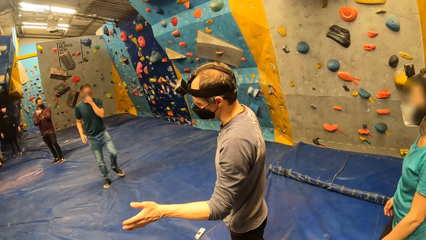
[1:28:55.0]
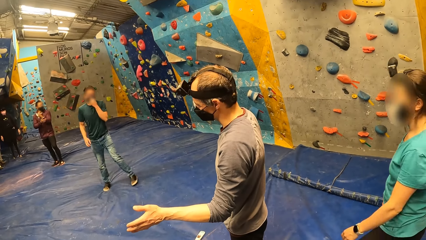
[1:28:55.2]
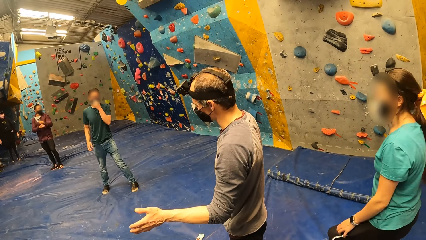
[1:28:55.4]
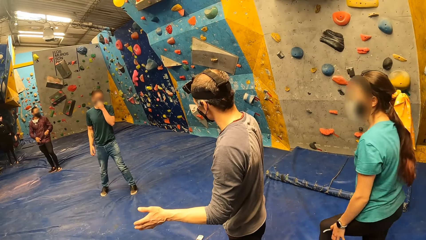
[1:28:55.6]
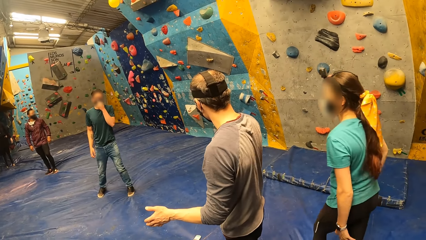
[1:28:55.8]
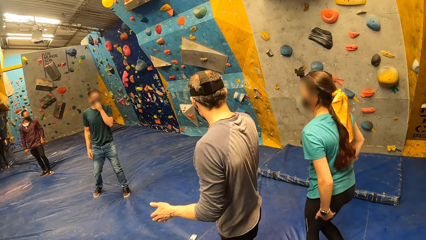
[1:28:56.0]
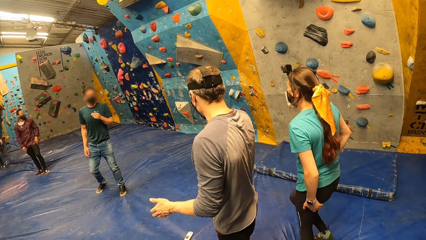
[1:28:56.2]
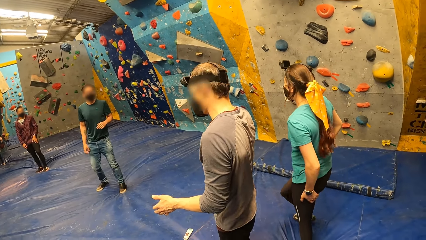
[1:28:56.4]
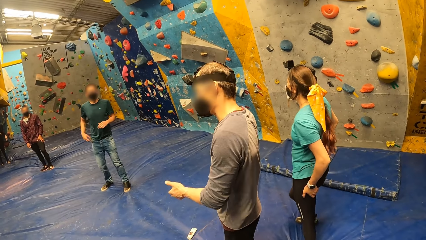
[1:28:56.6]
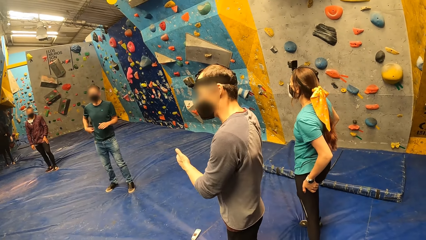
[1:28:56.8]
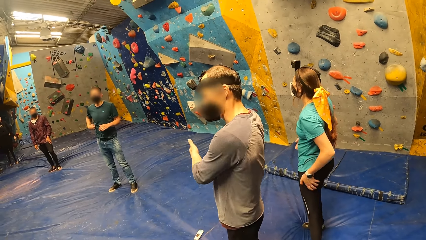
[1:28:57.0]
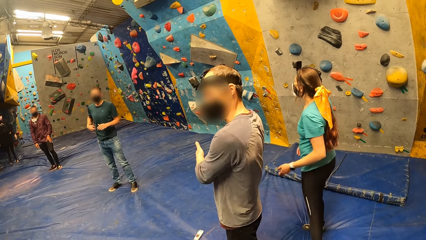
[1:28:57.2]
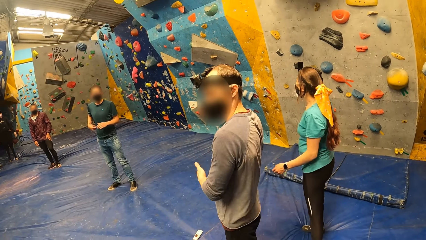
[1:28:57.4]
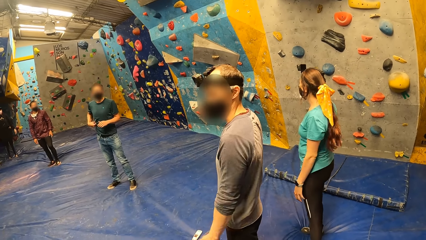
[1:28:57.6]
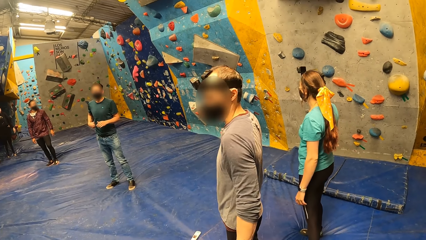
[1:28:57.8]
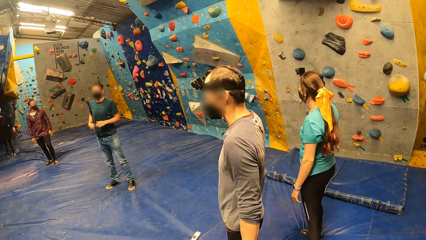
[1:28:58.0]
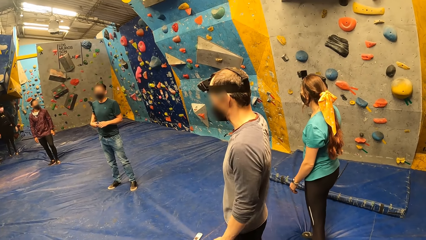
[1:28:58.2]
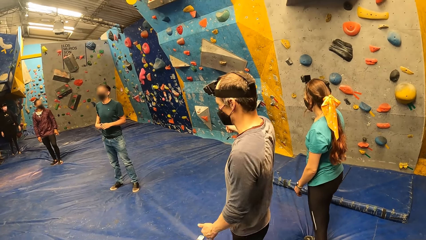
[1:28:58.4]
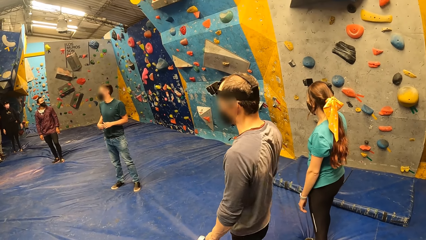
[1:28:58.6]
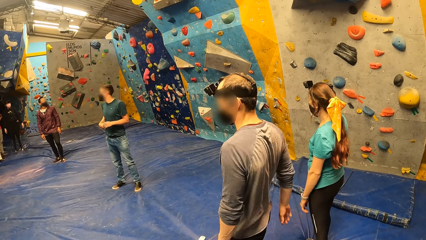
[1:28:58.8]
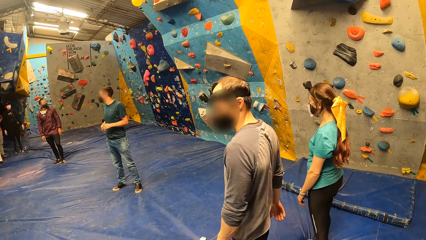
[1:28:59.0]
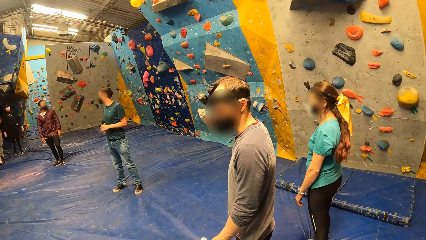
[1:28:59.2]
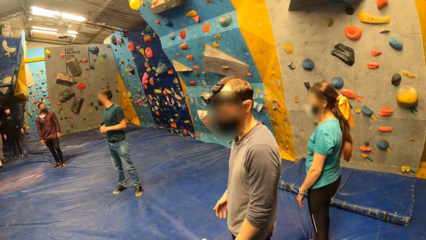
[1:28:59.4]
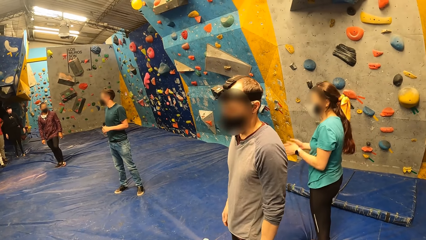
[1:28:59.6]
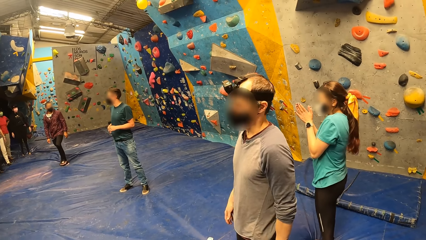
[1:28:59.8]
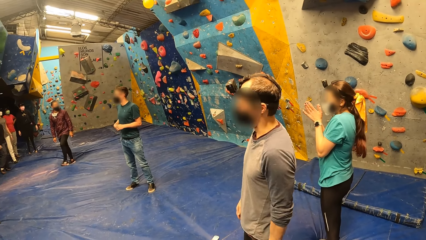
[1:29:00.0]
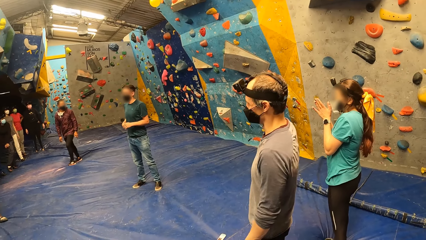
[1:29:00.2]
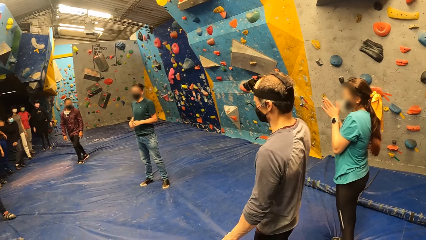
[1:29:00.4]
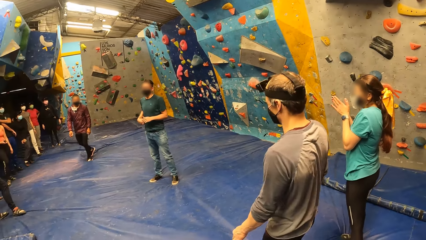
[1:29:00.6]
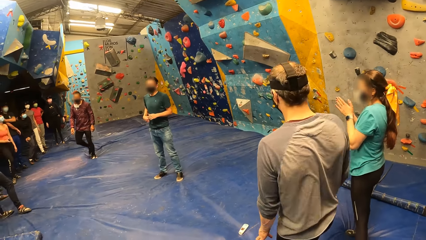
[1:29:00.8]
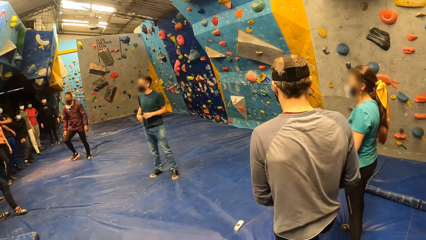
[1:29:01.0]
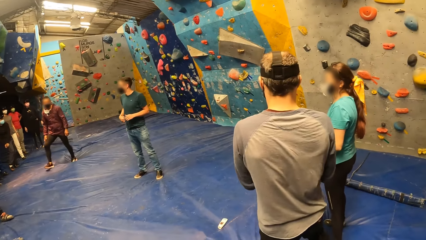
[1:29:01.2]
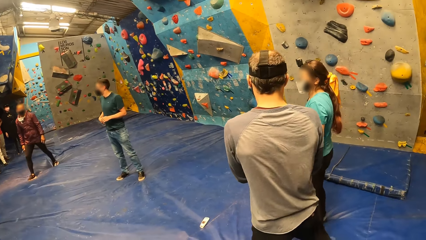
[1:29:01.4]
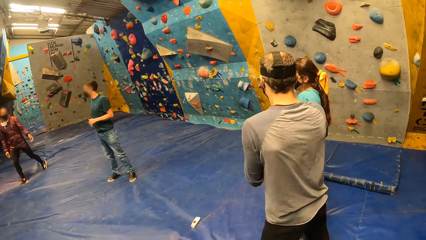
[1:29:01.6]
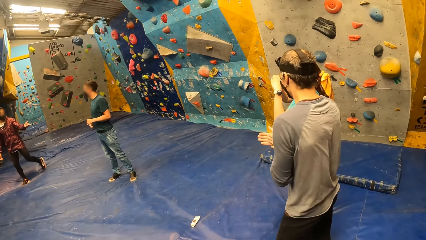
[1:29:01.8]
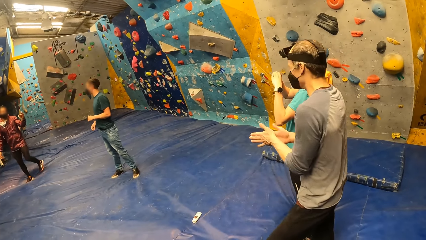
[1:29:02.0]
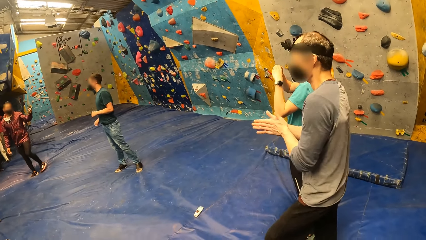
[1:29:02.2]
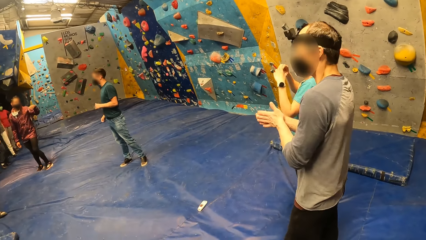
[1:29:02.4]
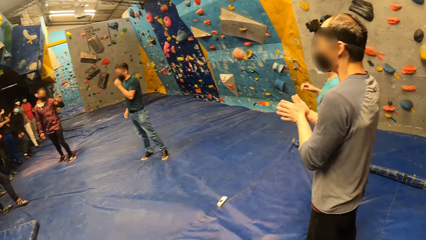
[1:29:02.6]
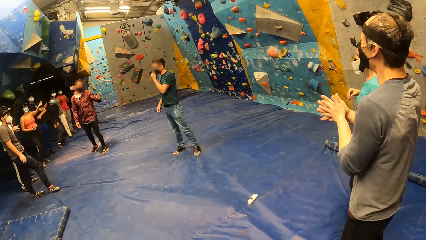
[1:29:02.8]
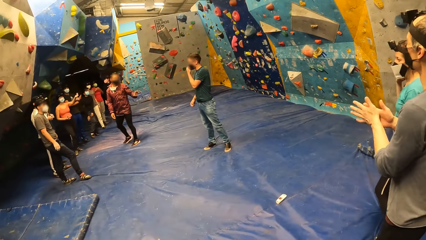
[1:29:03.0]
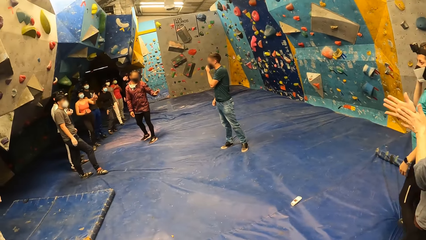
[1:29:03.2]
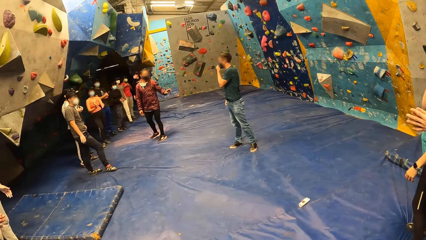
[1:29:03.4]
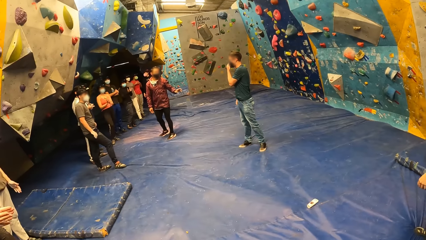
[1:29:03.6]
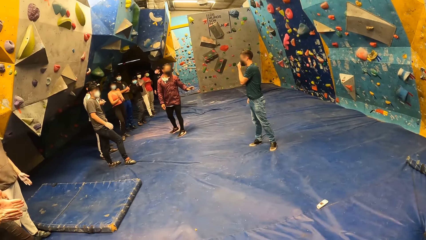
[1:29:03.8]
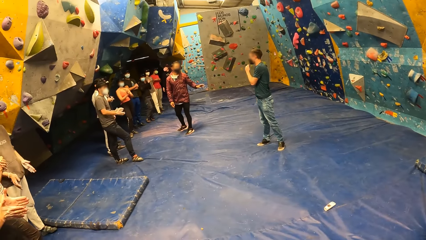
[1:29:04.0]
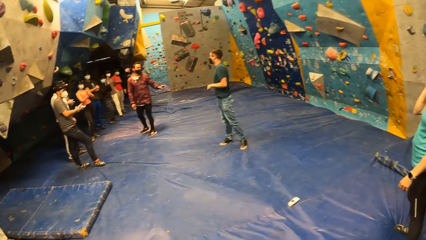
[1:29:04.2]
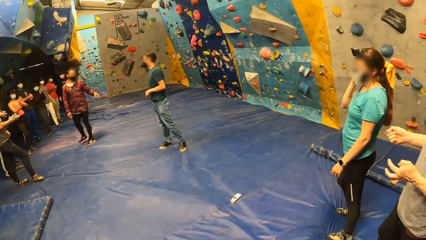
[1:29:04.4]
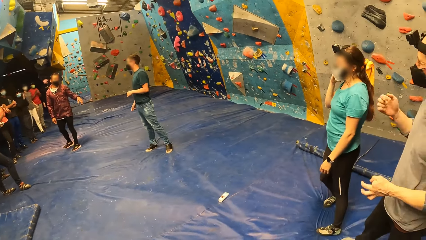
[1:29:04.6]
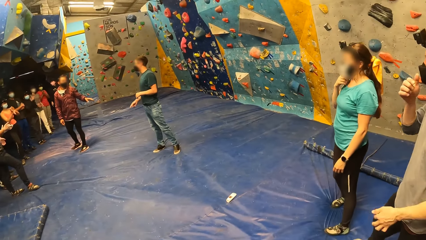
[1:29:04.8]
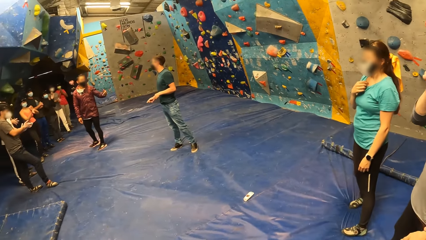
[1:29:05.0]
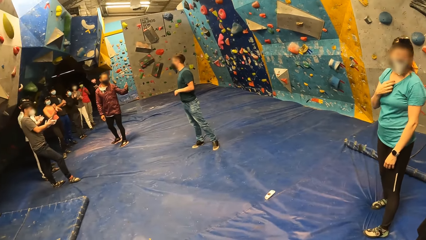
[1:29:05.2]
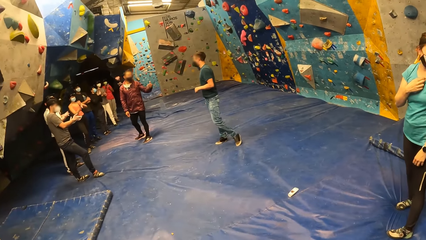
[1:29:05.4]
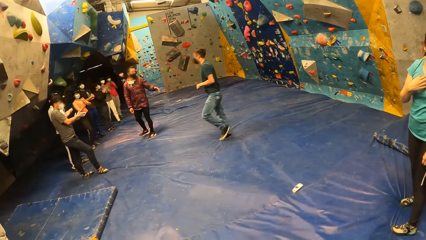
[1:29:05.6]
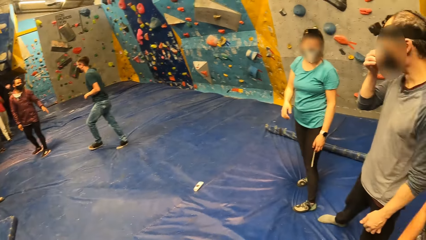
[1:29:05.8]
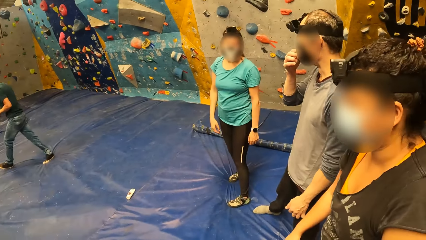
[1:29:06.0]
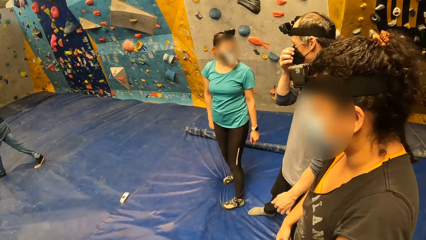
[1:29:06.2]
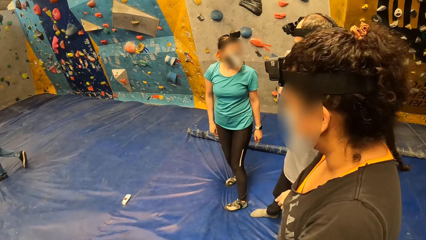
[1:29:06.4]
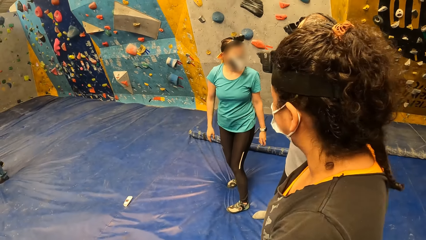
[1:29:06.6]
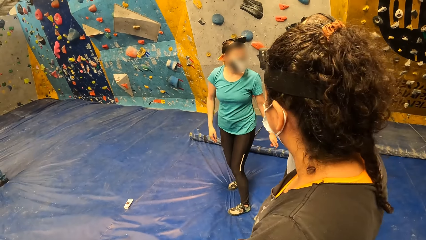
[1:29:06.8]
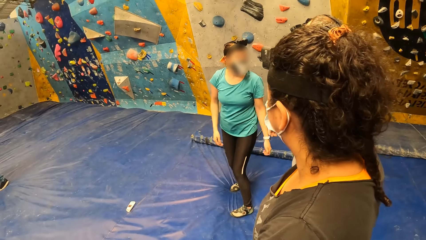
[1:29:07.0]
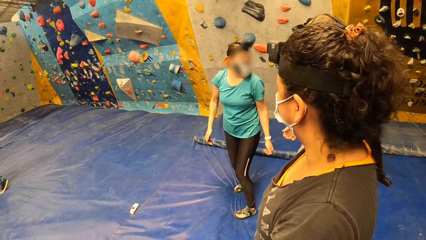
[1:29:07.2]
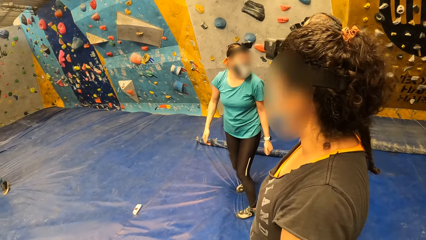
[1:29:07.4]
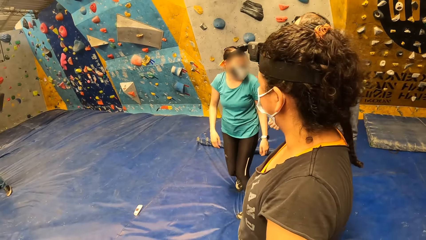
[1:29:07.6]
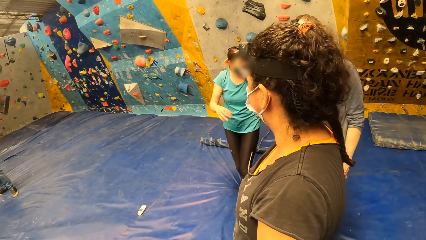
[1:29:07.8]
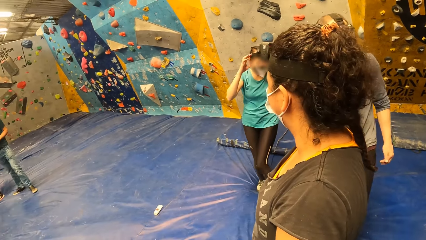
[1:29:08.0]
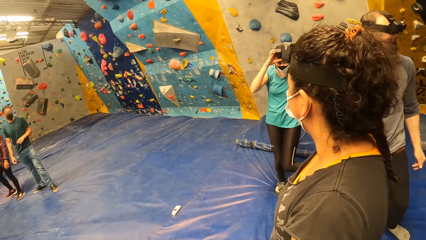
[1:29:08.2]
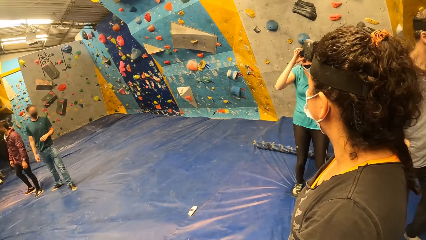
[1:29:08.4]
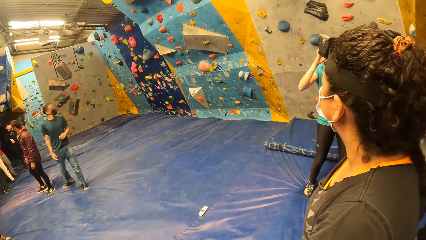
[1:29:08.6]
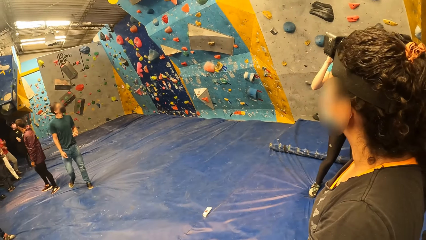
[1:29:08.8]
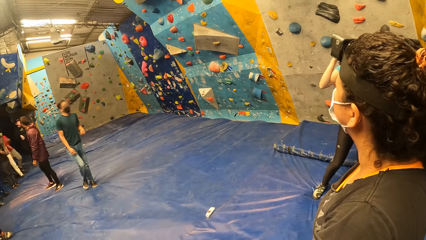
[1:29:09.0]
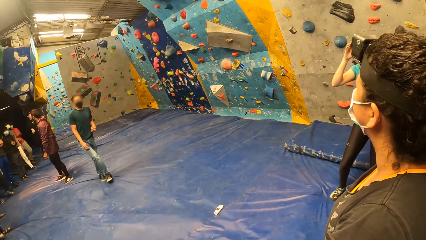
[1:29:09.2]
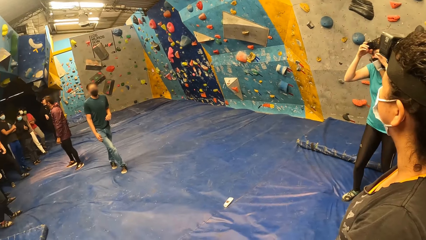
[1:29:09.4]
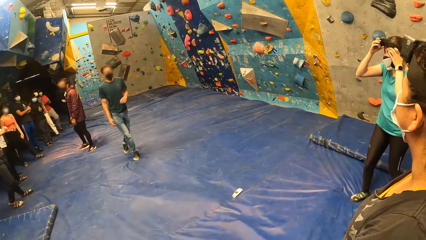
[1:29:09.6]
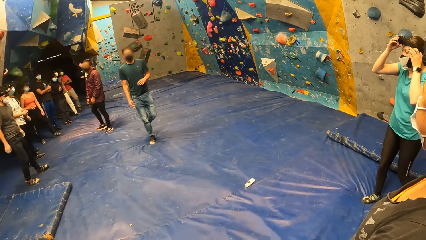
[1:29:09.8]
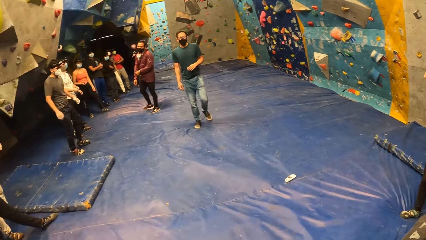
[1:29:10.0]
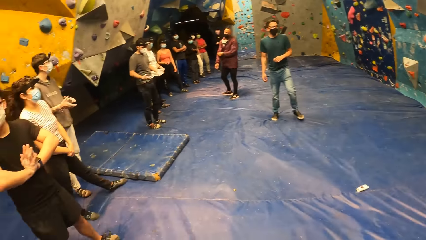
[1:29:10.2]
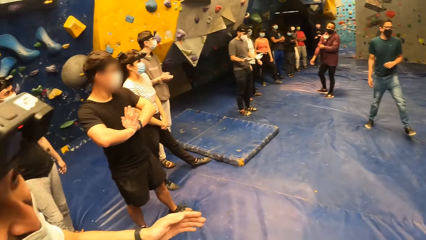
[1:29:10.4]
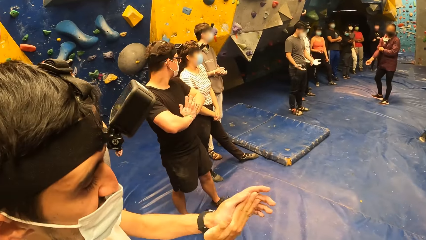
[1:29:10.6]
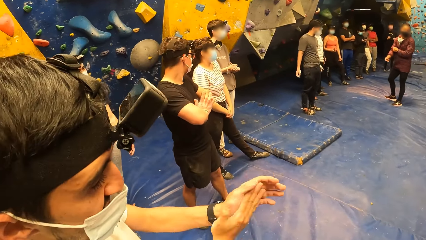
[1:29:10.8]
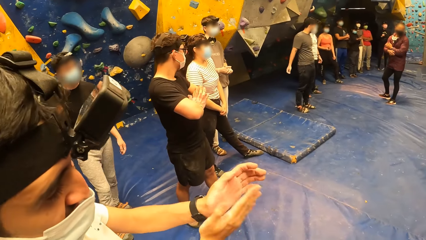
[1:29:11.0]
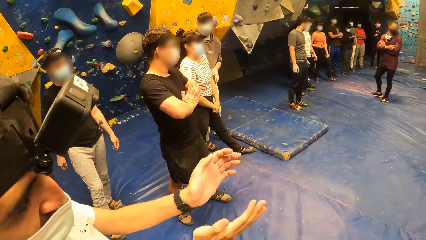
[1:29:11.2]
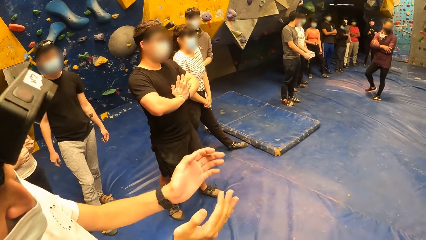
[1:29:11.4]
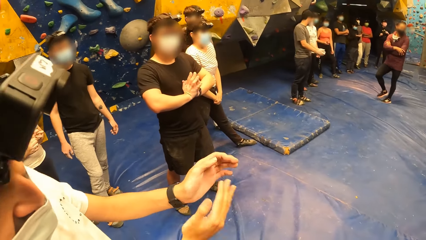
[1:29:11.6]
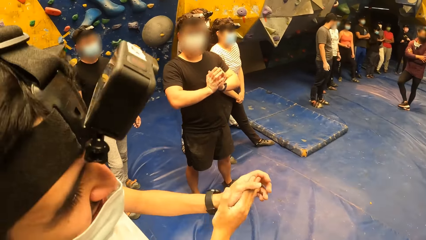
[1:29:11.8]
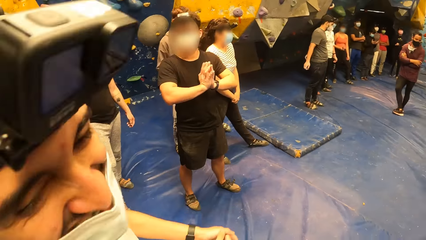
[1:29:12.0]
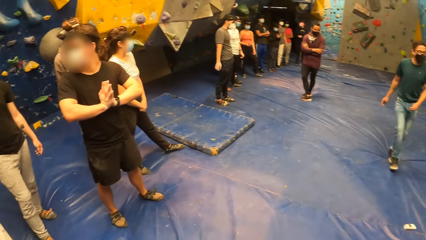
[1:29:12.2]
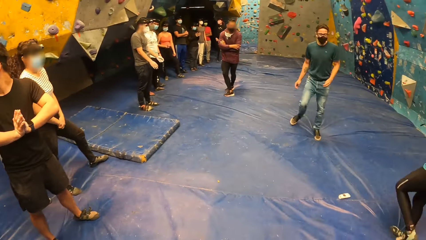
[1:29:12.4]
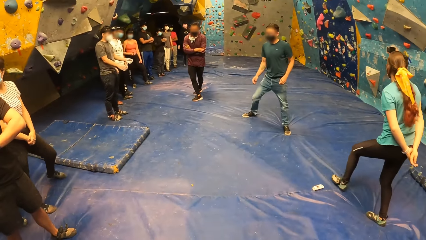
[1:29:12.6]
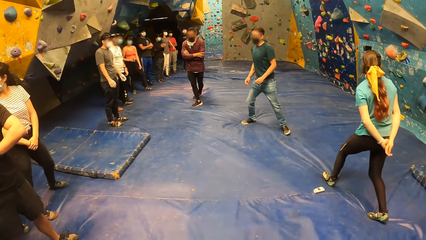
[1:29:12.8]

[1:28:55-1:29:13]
A man rubs both hands. A boy claps both hands.
